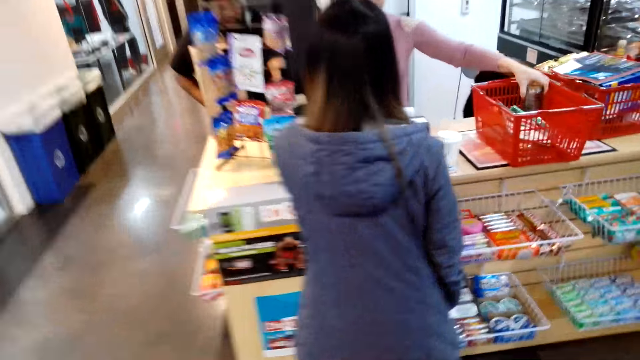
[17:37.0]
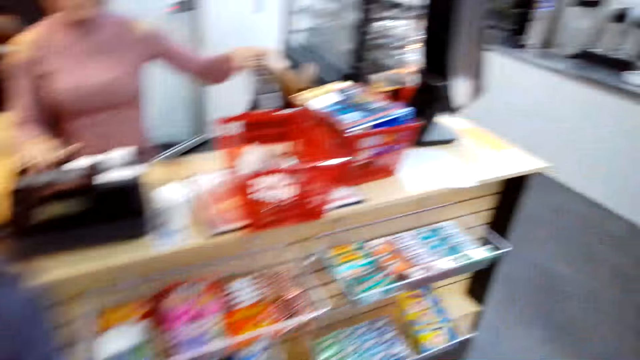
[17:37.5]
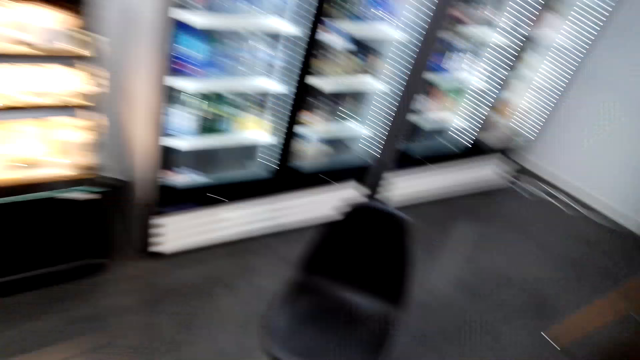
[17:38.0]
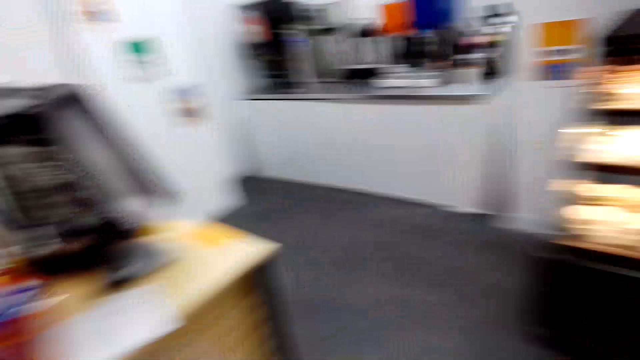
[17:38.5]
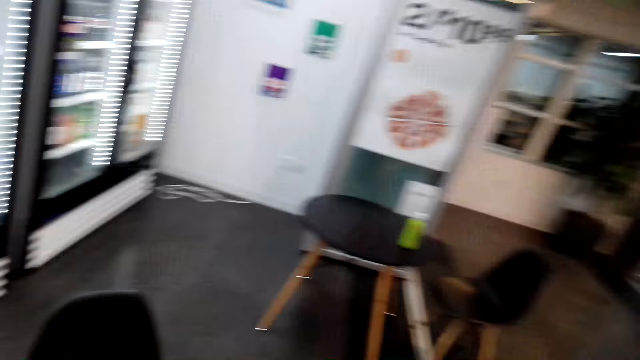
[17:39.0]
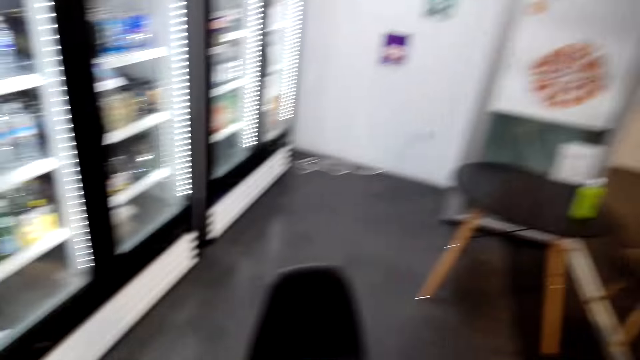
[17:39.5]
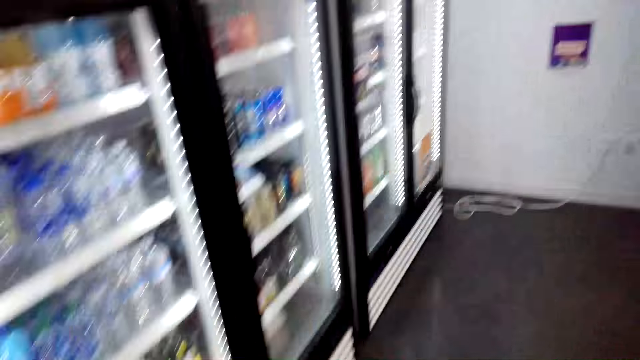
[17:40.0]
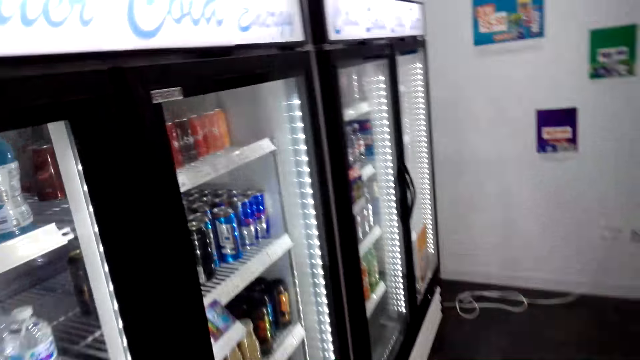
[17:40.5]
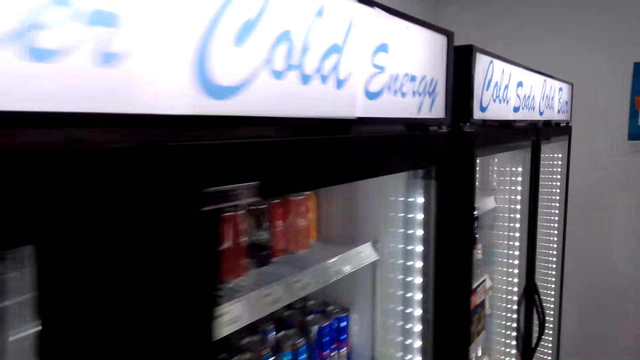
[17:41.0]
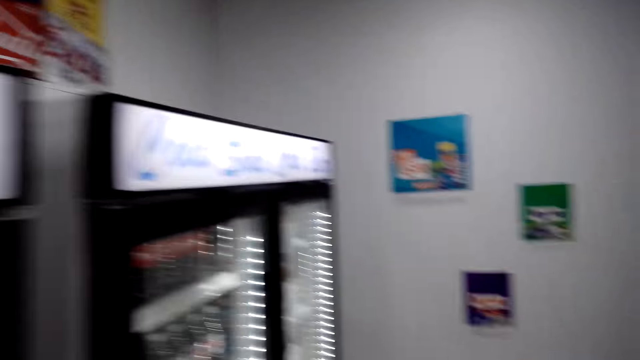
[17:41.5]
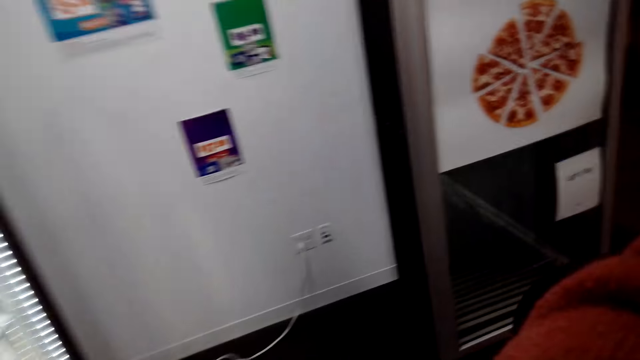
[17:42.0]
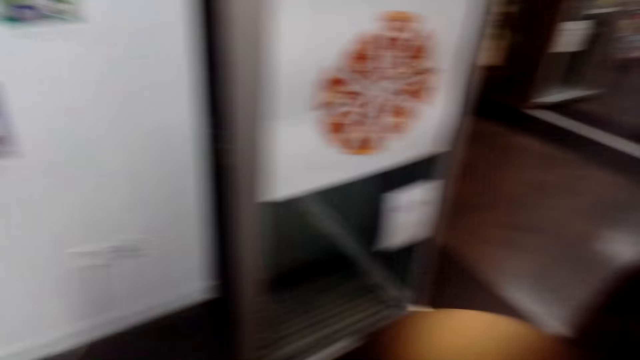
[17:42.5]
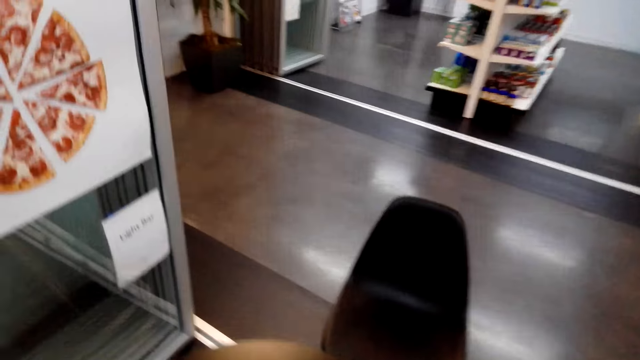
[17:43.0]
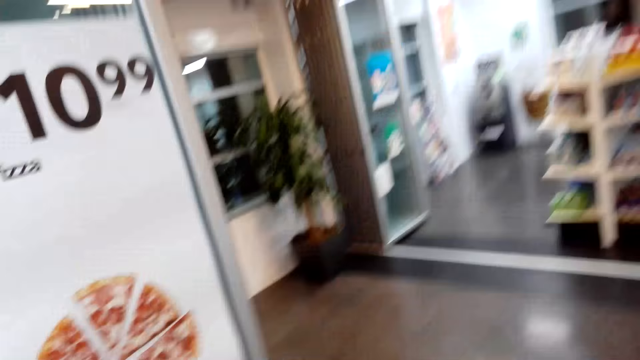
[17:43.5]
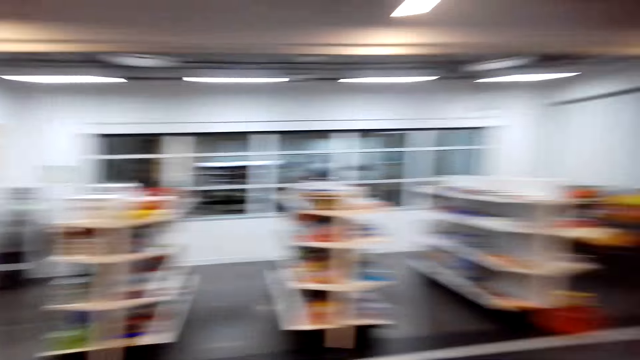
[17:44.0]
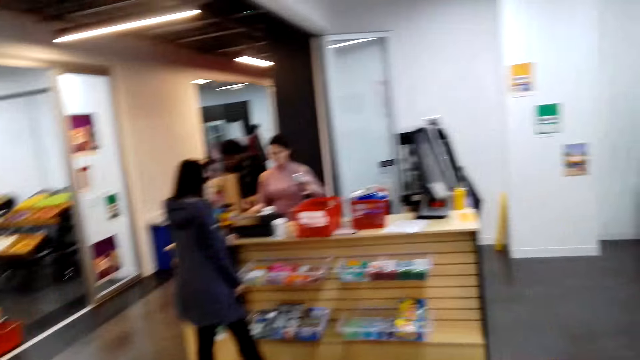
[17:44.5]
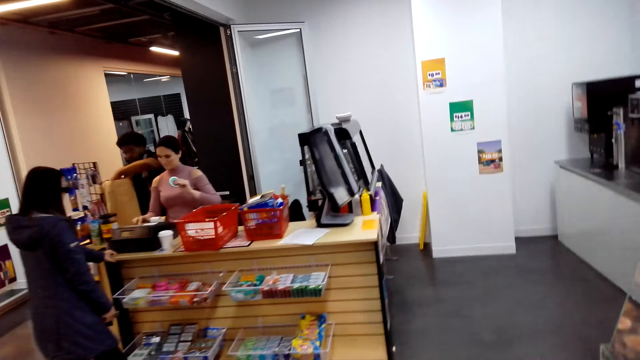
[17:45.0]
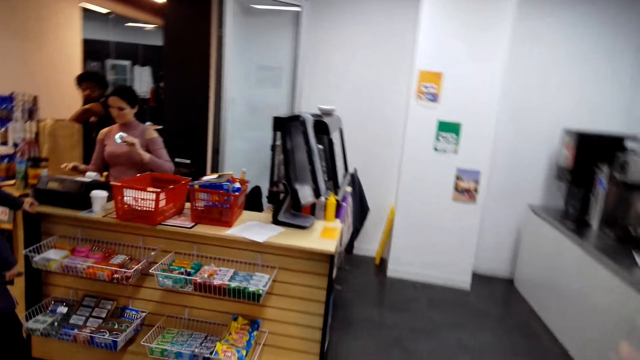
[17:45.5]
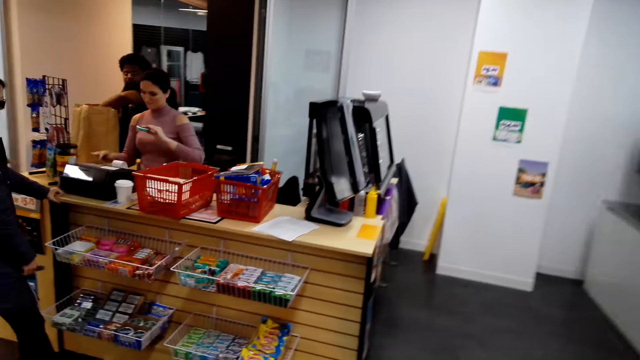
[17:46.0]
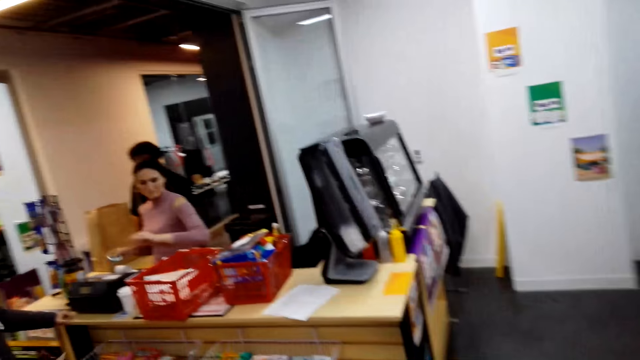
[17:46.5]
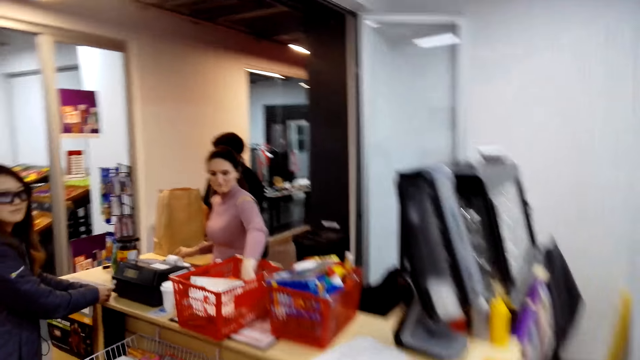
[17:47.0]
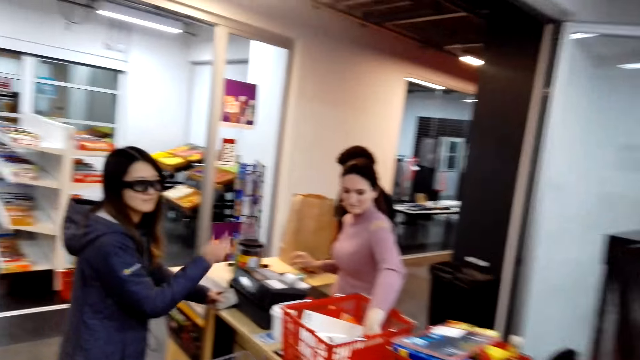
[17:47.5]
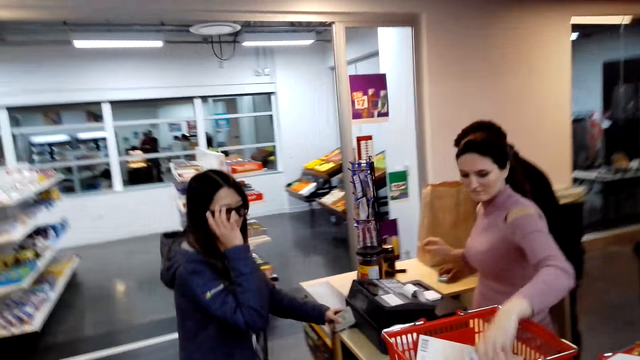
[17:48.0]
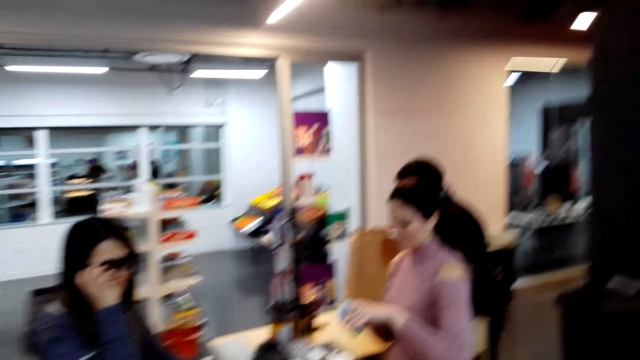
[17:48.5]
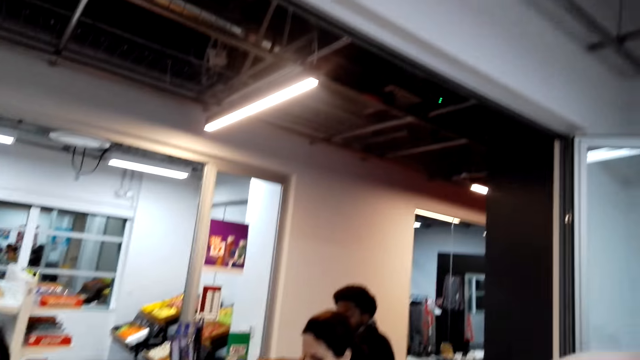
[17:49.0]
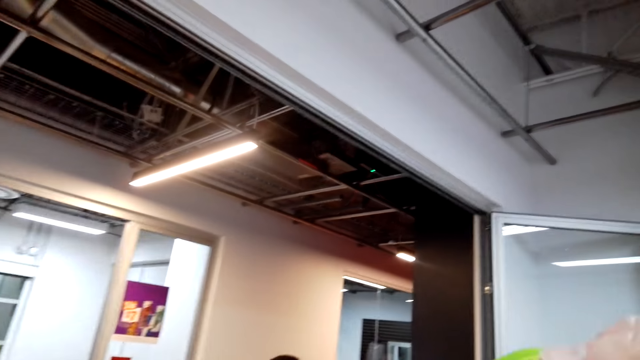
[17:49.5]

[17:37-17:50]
A woman picks an item in the shopping basket. The camera wearer walks around the shop. The woman operates the machine. The camera wearer walks around the shop. The woman places the item on the counter. Another woman lifts her hand. A man picks an item on the counter. The first woman picks an item in the shopping basket.

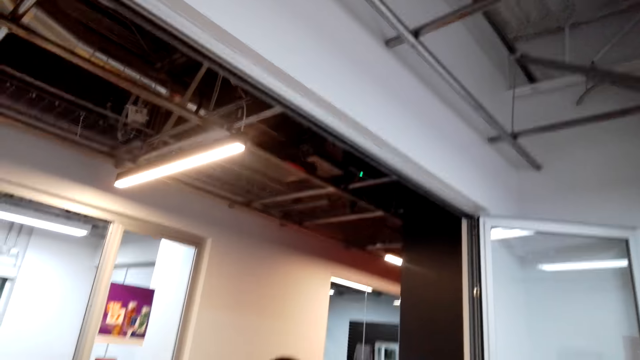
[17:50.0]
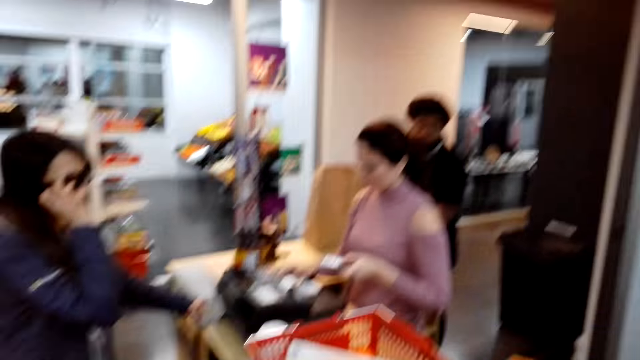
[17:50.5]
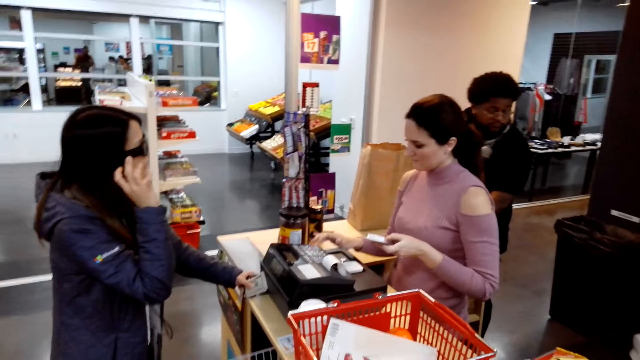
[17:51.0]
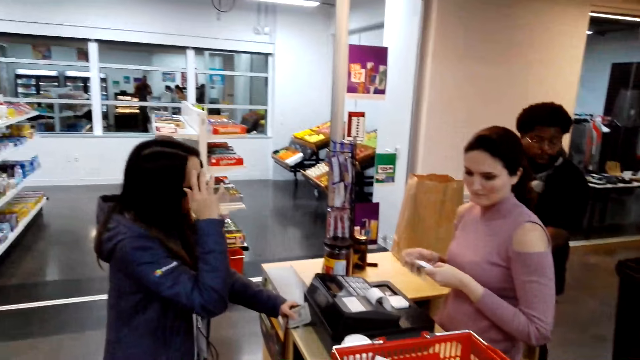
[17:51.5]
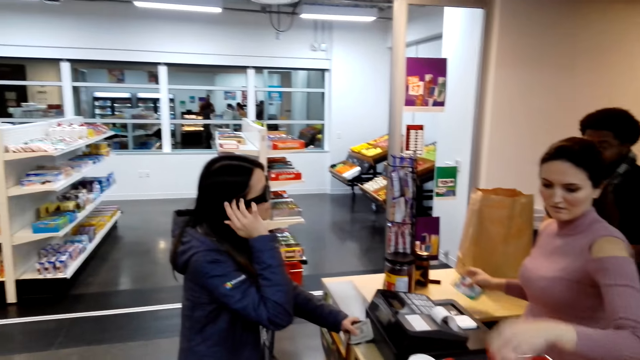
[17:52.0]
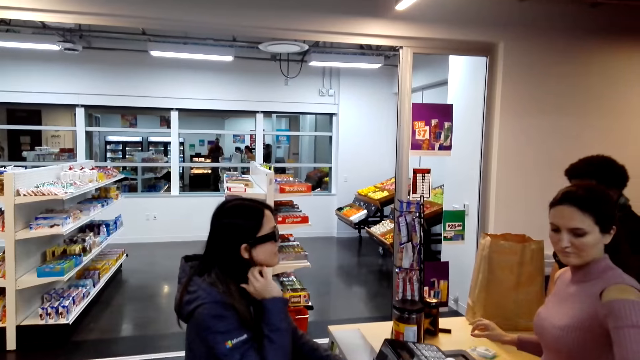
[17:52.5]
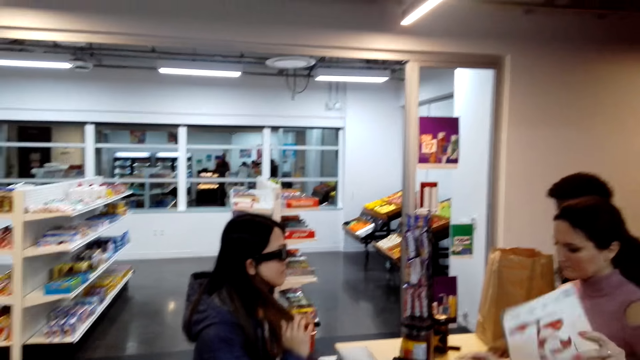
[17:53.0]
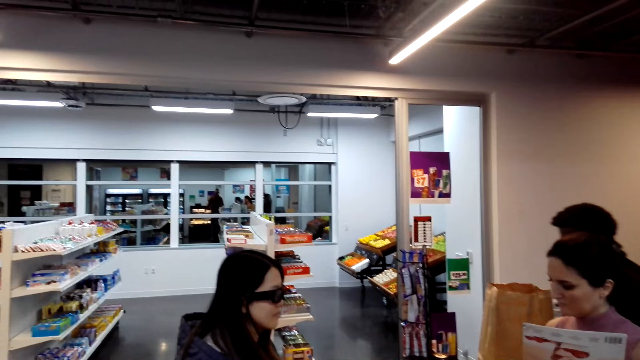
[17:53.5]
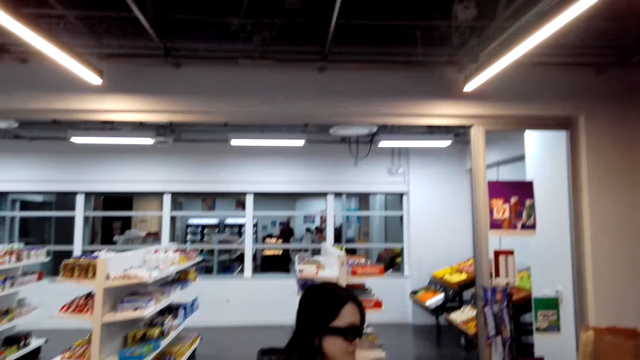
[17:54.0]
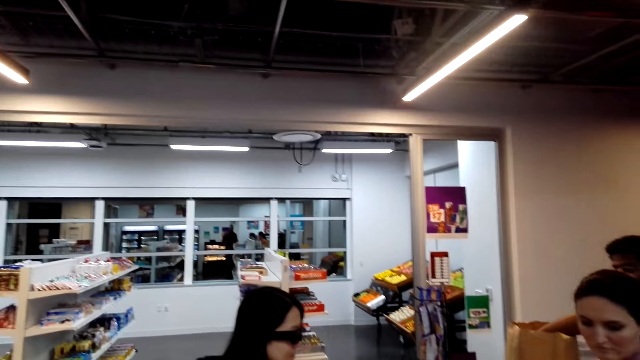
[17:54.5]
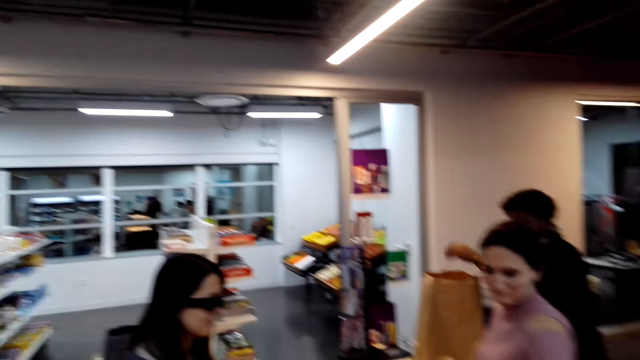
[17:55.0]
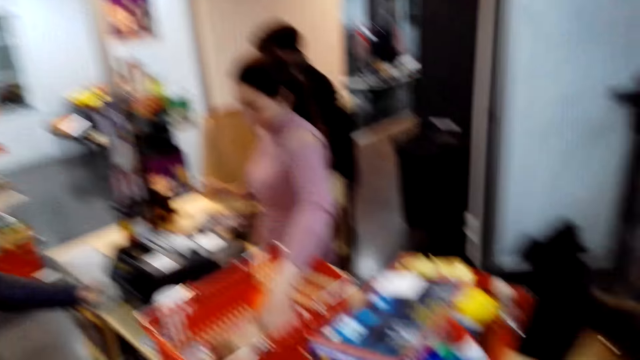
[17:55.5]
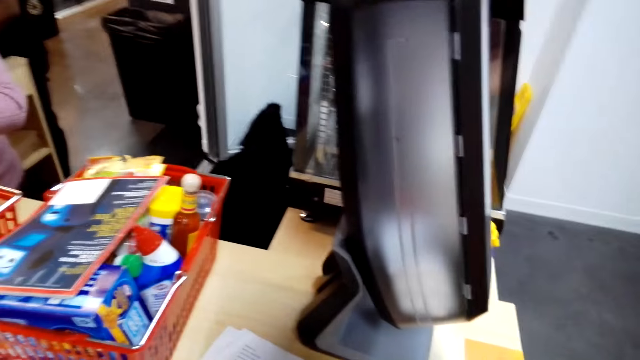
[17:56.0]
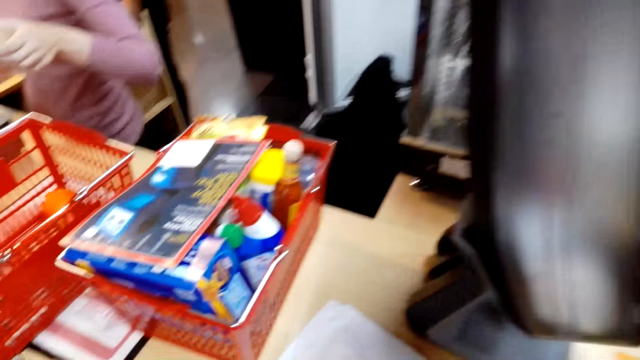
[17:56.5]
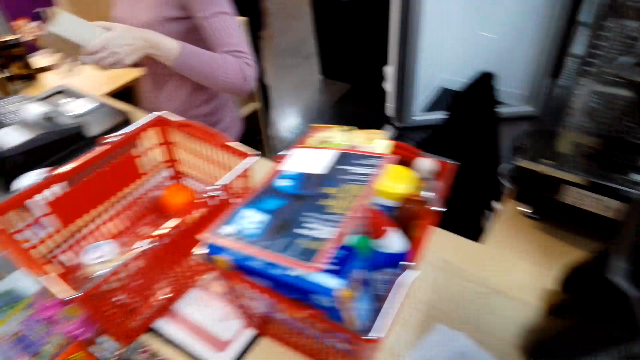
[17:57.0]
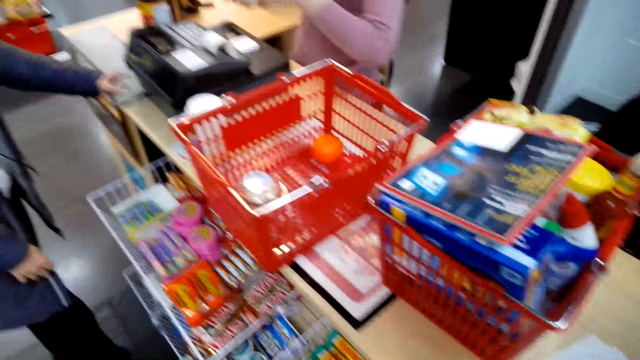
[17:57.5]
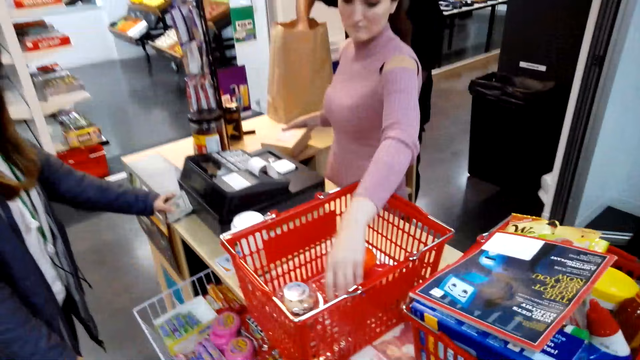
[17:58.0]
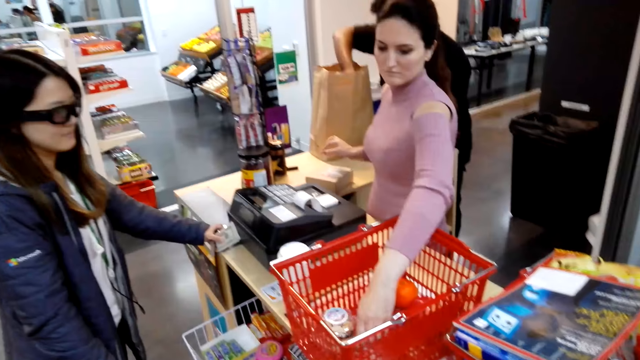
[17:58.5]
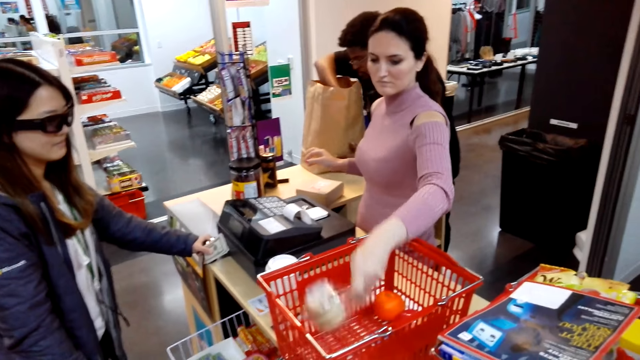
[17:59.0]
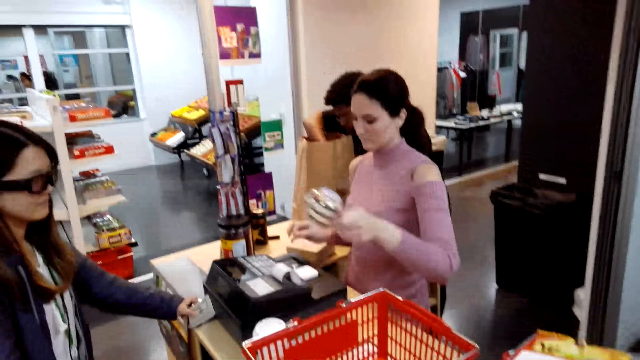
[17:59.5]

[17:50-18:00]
A woman operates the machine and holds the item with the other hand. Another woman tucks her hair behind her ear. The first woman places the item on the counter, picks an item in the shopping basket and operates the machine. A man places the item in the shopping bag. The first woman picks an item in the shopping basket and operates the machine. The first woman holds the item with the other hand, places the item on the counter and picks an item in the shopping basket.
